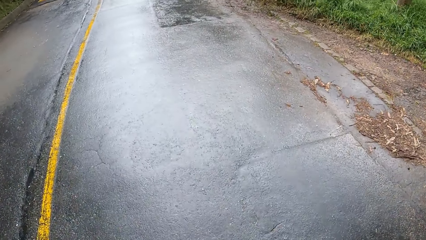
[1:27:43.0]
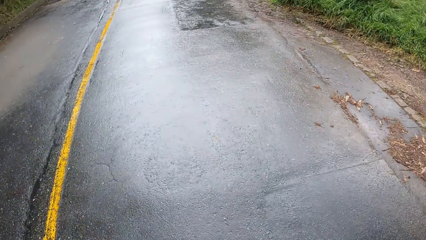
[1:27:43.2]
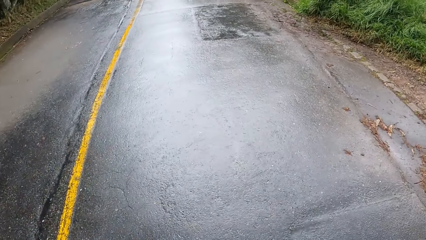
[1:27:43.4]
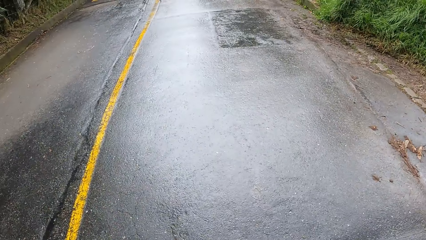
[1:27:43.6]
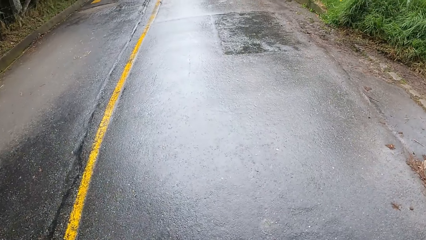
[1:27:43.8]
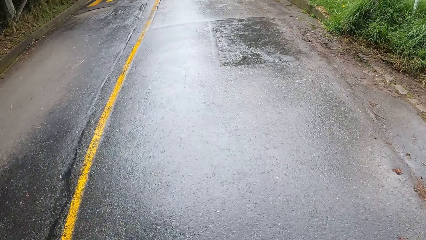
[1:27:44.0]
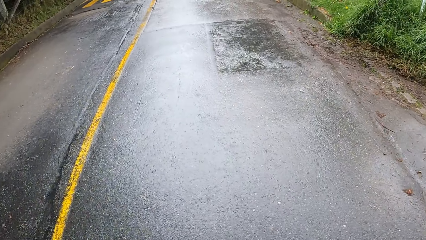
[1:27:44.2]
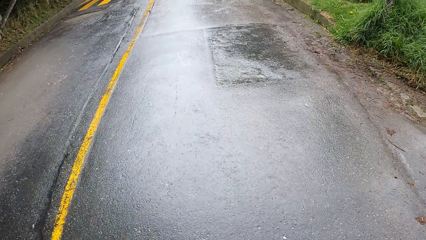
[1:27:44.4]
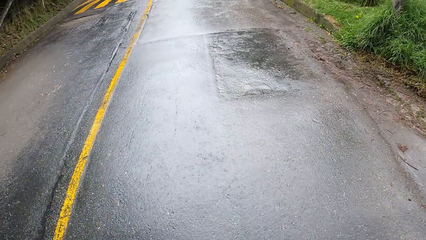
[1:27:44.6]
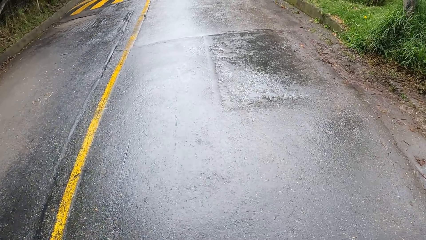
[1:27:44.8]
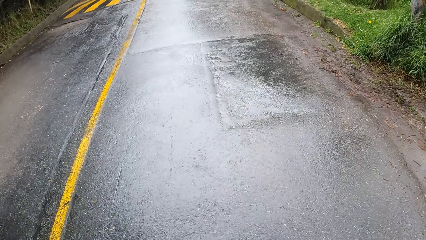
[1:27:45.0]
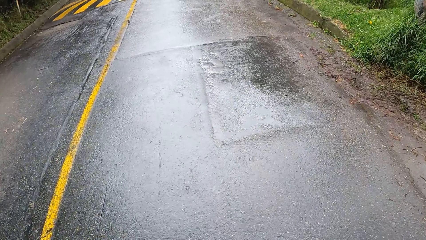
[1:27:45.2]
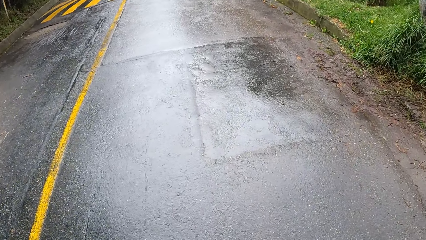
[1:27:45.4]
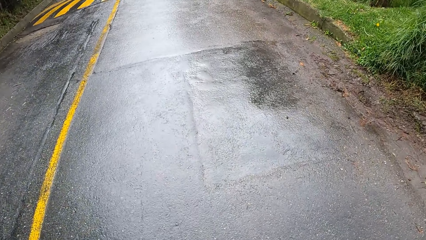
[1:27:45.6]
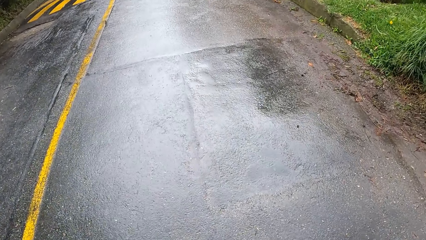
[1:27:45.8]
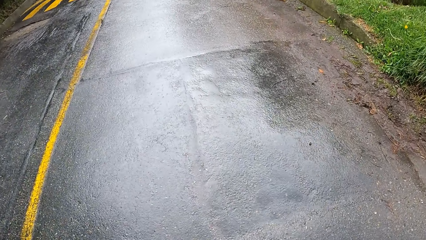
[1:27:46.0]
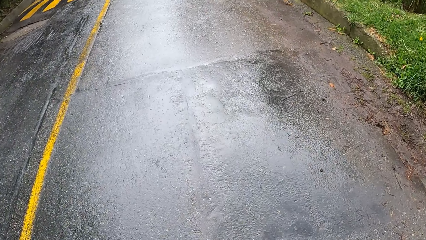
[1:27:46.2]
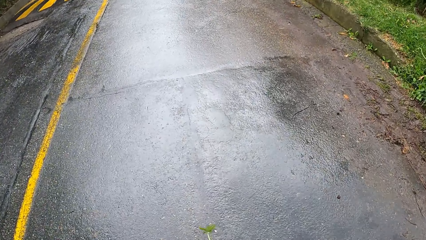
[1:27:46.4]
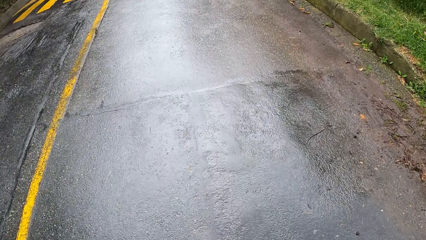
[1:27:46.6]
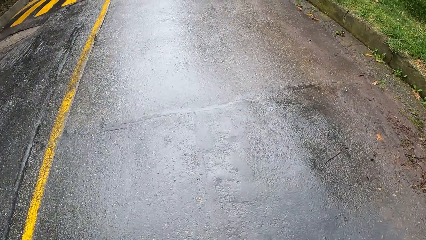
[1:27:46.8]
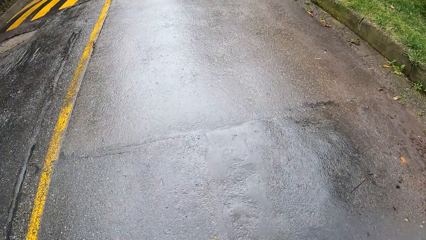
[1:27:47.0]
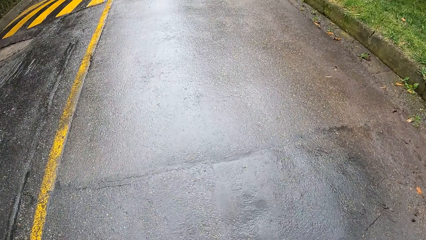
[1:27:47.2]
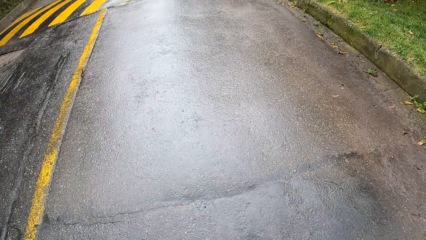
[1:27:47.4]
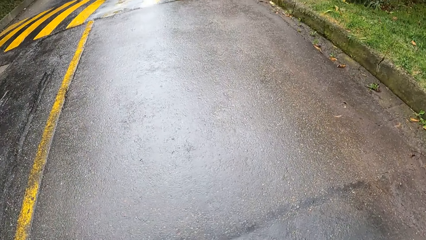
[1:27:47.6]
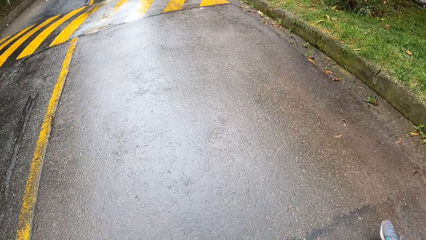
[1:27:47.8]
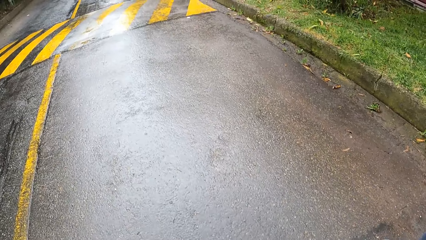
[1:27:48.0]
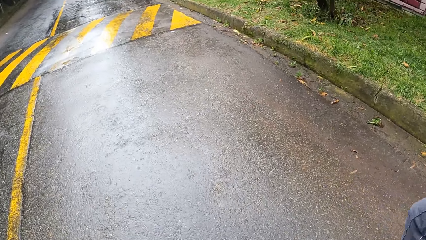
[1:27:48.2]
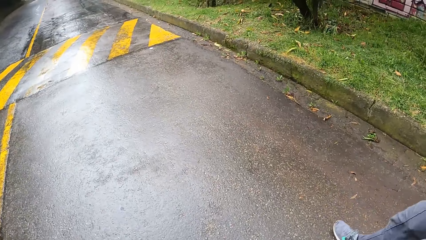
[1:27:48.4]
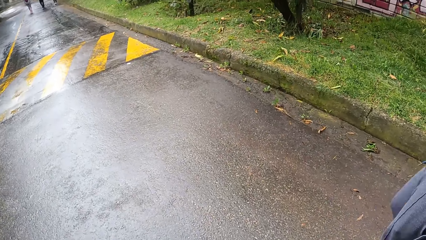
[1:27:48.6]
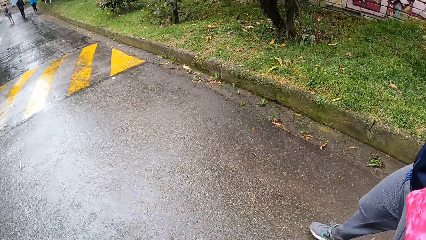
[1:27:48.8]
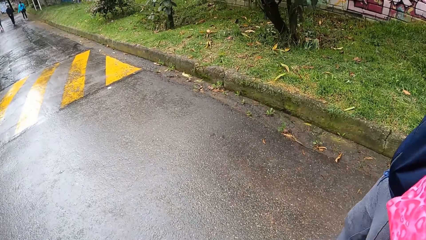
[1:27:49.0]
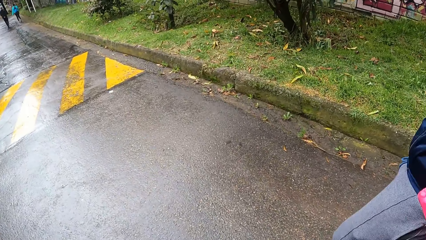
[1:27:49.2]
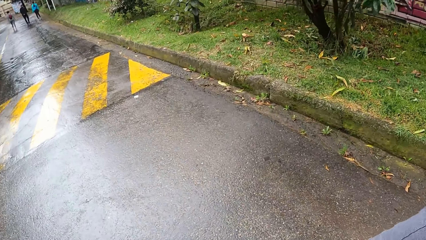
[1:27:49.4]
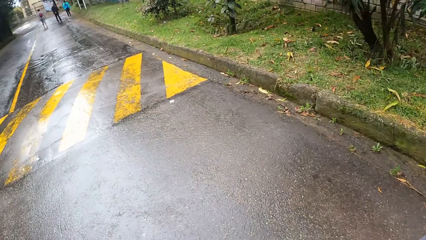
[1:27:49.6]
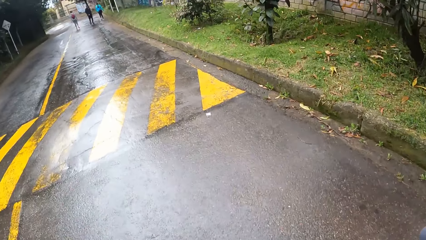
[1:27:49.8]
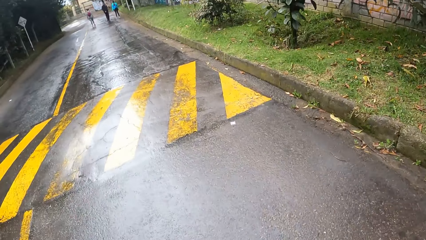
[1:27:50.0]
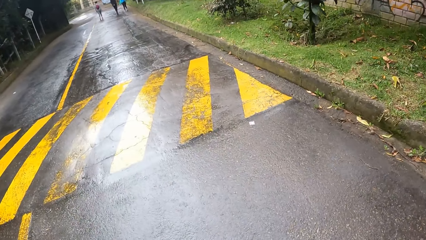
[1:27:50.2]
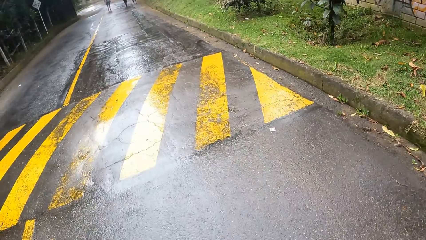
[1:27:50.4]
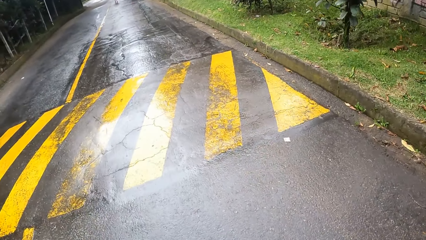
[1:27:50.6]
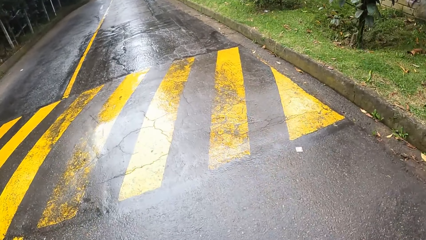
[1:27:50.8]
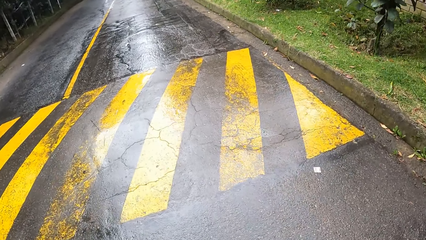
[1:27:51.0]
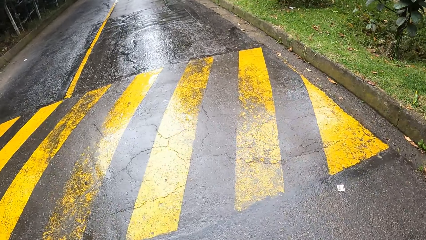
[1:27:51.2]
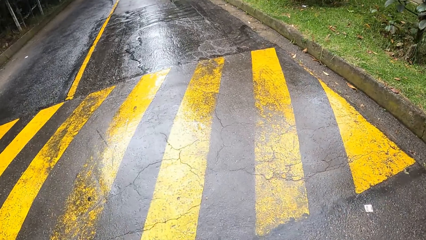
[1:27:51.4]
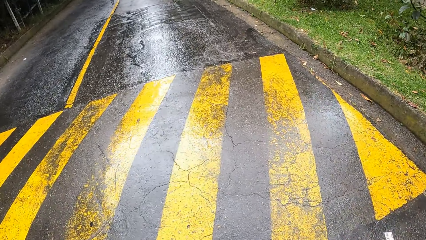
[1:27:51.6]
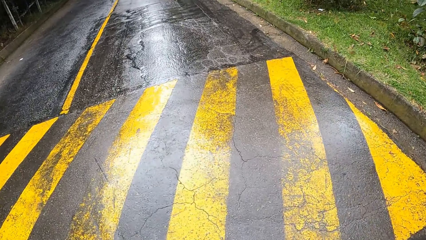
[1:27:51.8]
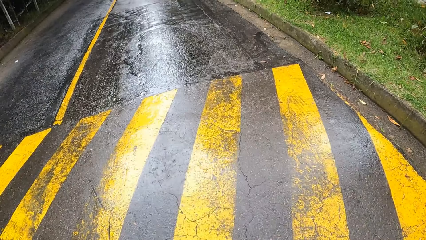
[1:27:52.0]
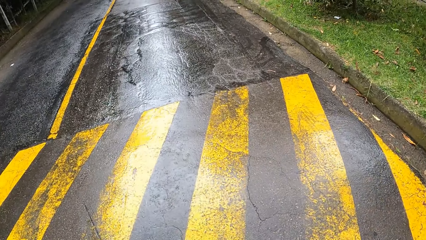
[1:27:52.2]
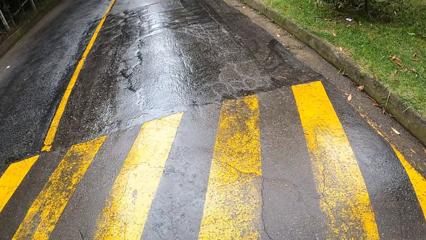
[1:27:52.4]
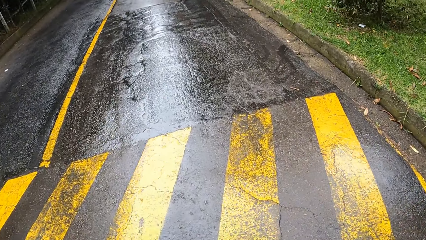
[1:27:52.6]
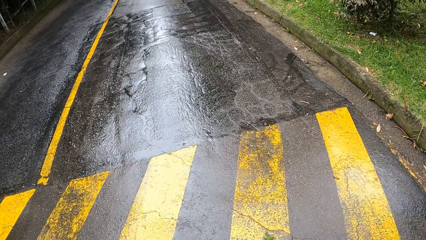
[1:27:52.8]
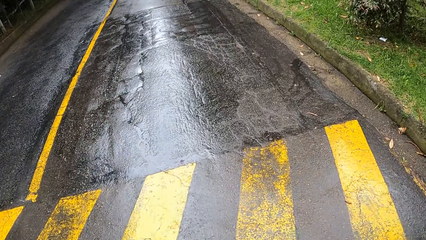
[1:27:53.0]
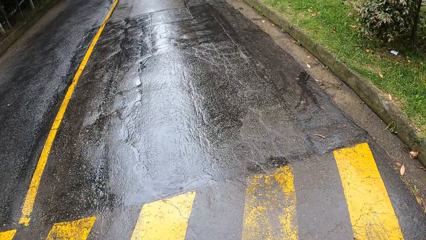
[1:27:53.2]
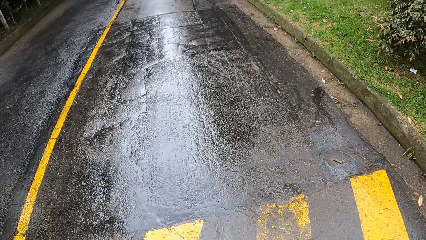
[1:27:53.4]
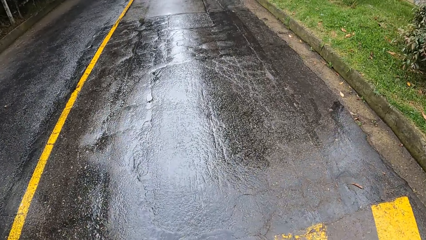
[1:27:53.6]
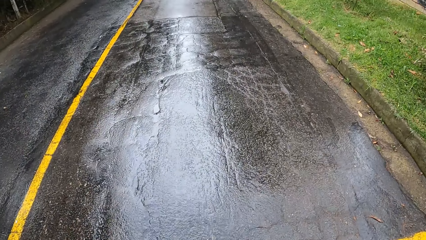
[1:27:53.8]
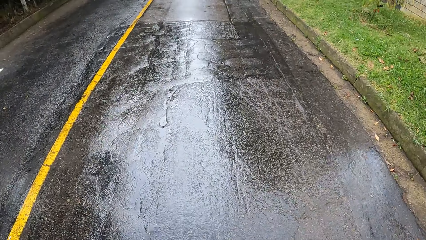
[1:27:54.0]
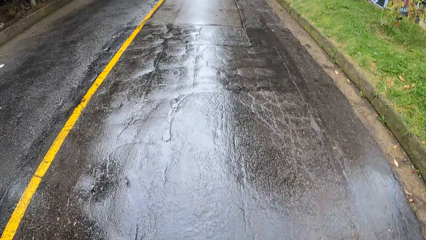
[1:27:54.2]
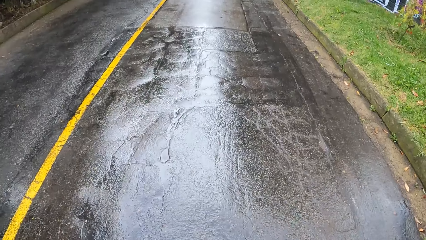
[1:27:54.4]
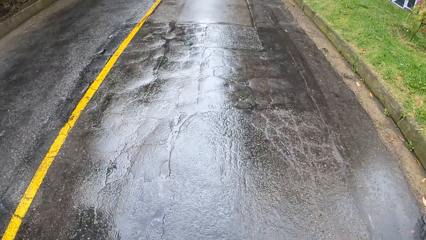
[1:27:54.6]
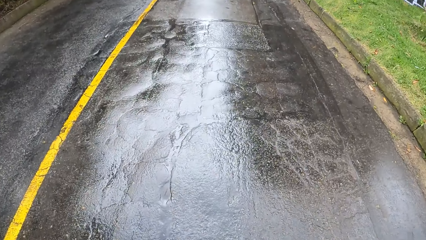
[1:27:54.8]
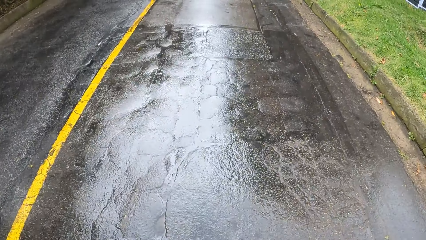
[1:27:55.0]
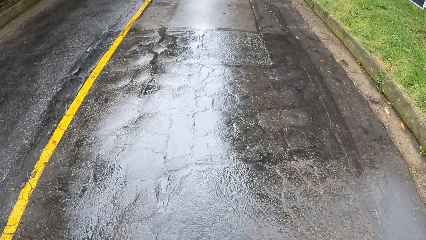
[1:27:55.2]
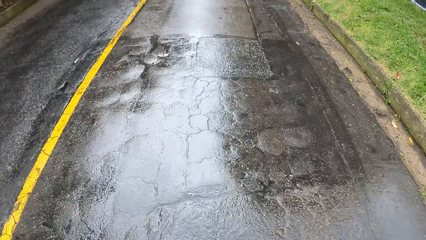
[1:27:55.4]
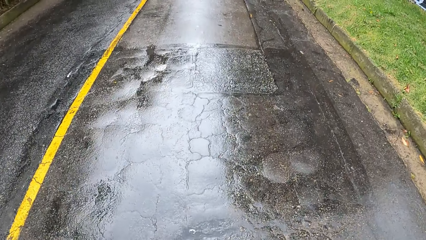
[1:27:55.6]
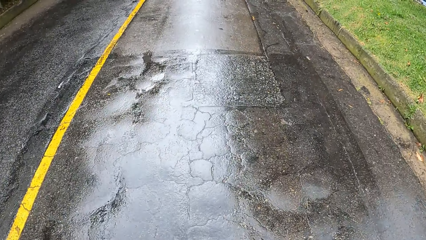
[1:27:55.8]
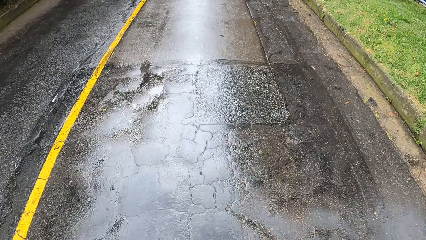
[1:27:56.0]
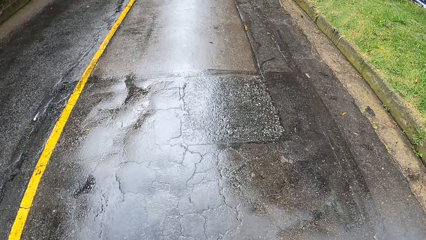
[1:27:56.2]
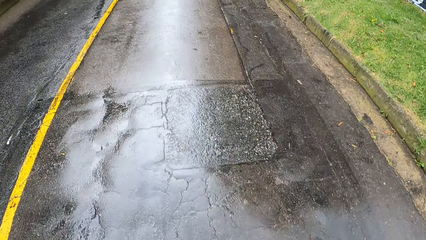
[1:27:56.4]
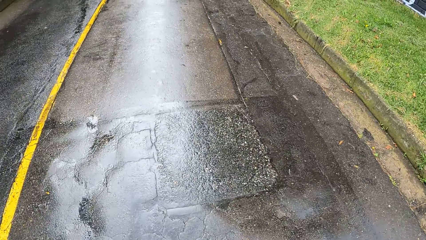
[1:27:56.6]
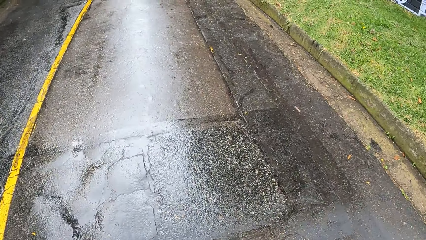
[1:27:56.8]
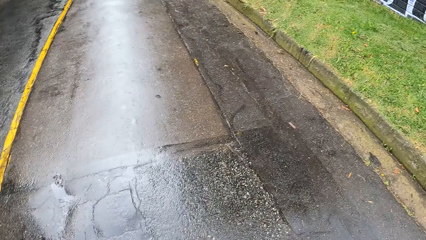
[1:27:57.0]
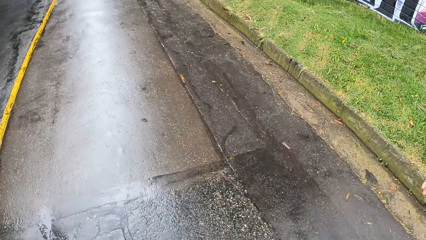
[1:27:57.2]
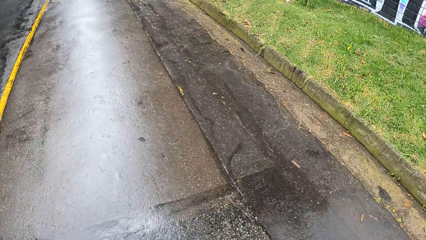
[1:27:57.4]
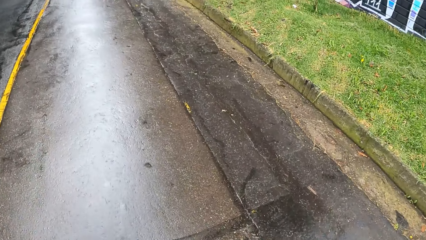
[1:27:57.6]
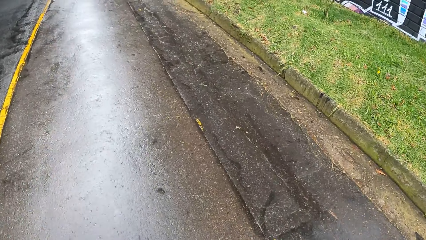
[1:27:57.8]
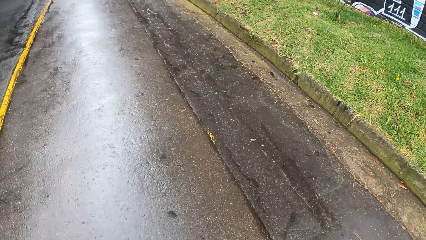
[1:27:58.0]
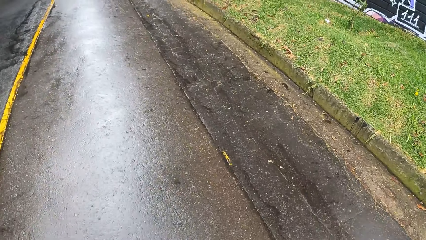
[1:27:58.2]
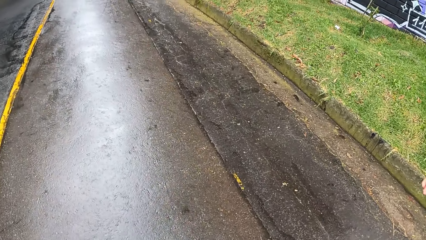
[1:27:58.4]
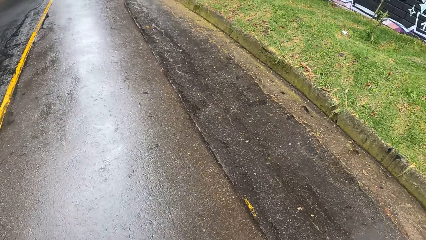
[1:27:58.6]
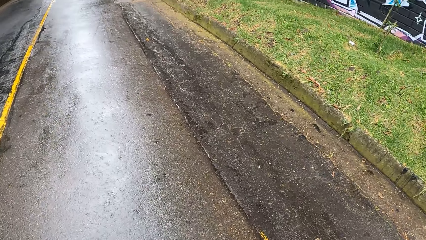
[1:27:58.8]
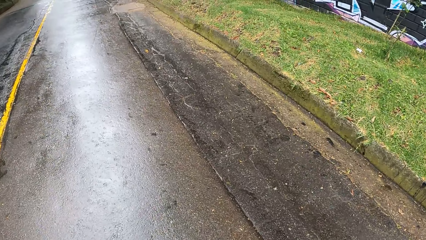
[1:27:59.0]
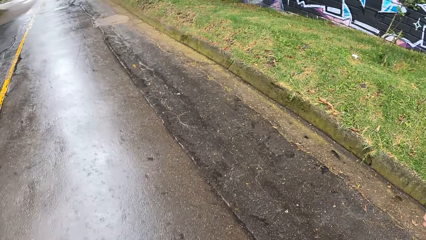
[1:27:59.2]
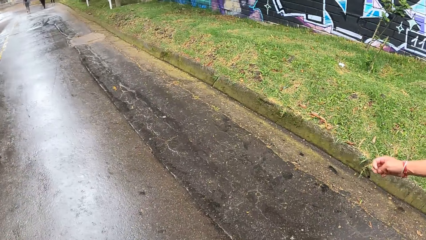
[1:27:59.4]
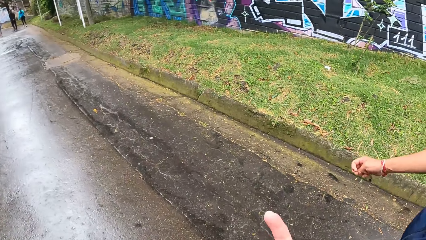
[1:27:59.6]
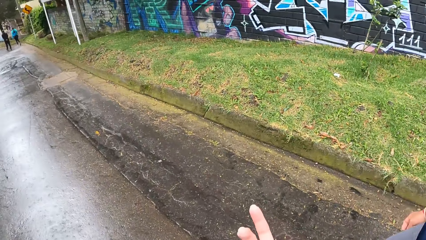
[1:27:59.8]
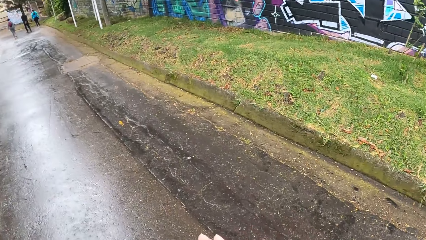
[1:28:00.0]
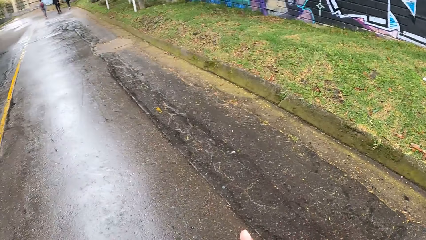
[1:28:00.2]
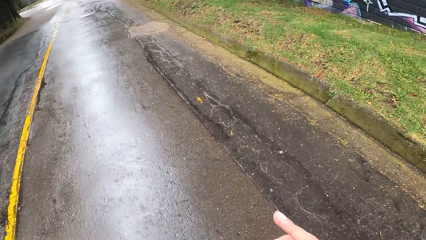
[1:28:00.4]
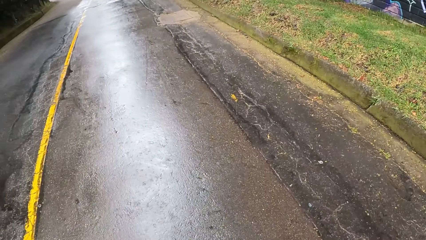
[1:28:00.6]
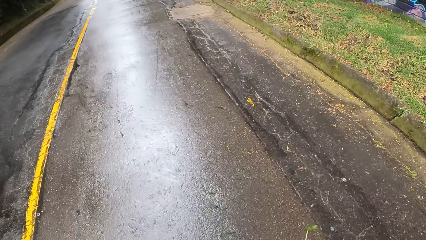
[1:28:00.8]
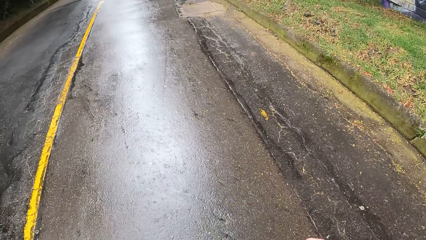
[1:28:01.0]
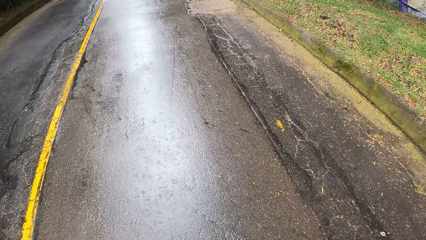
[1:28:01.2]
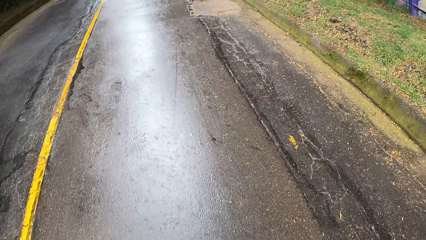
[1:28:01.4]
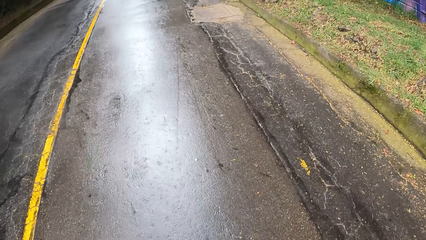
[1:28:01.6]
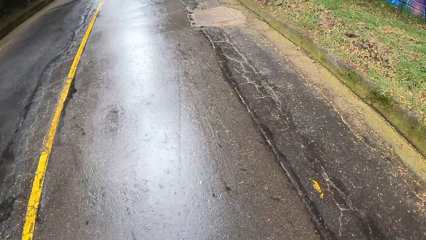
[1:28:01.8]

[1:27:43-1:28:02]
The camera wearer walks on the road. A lady interacts with the camera wearer.
